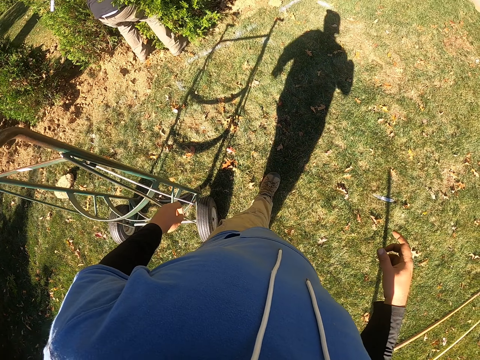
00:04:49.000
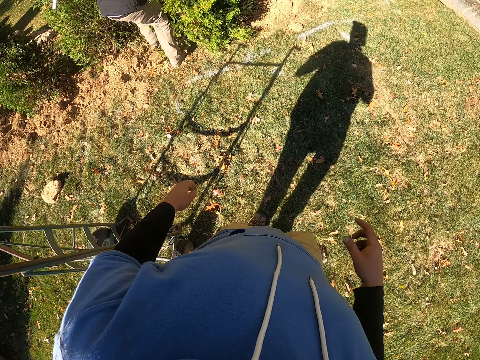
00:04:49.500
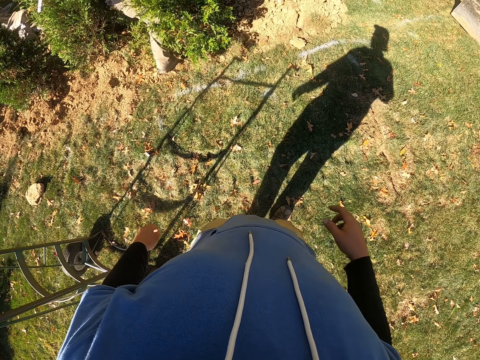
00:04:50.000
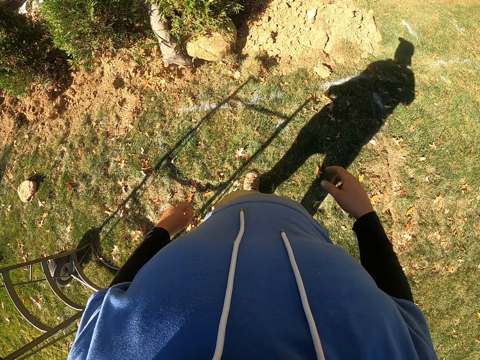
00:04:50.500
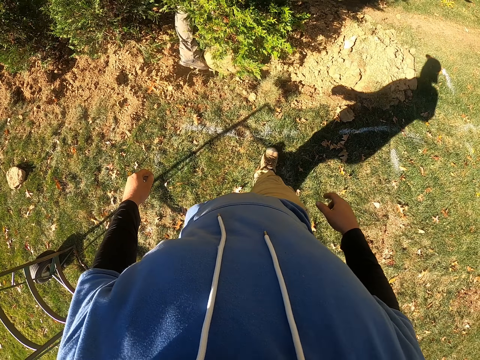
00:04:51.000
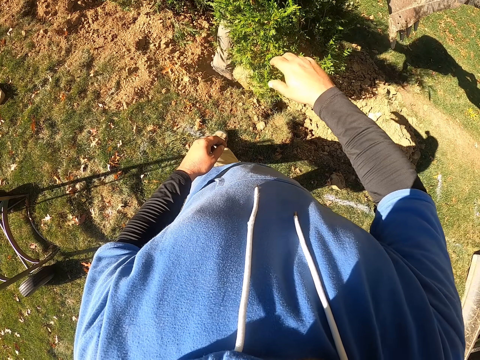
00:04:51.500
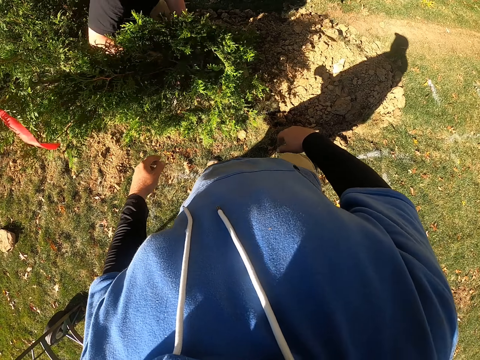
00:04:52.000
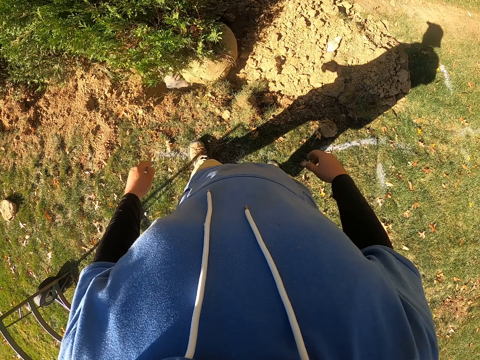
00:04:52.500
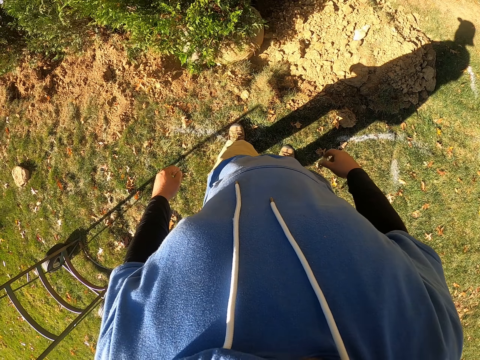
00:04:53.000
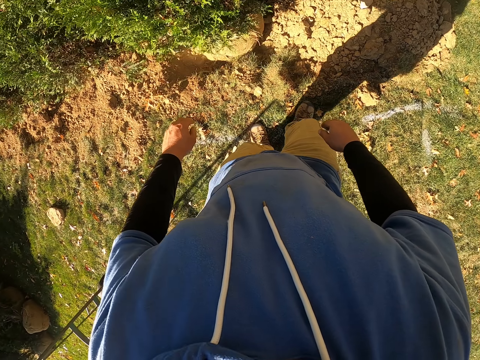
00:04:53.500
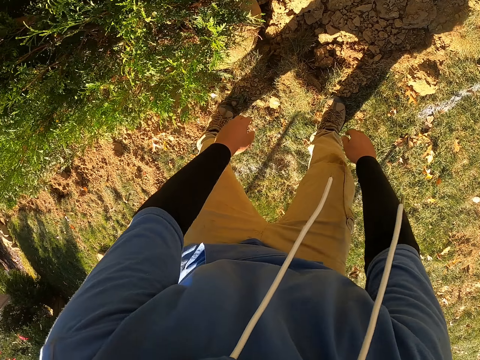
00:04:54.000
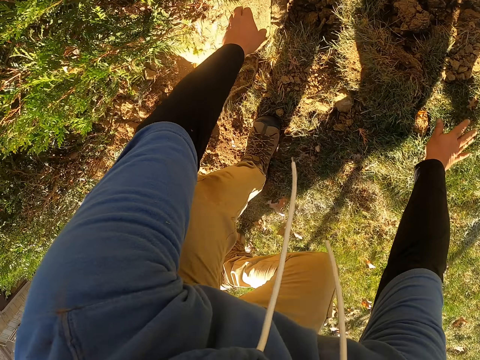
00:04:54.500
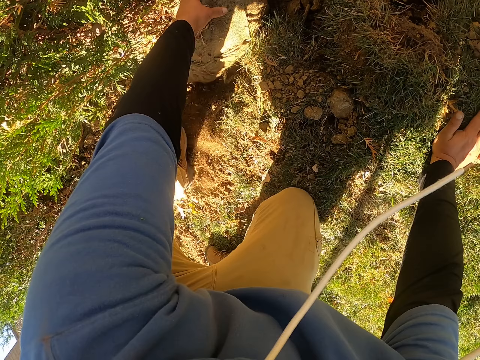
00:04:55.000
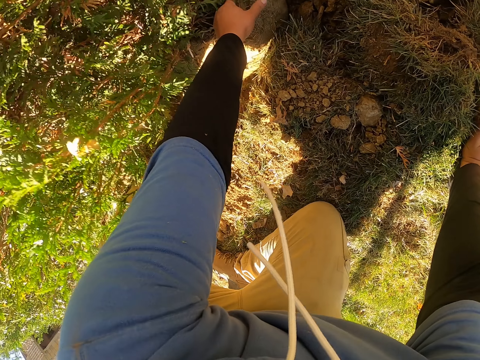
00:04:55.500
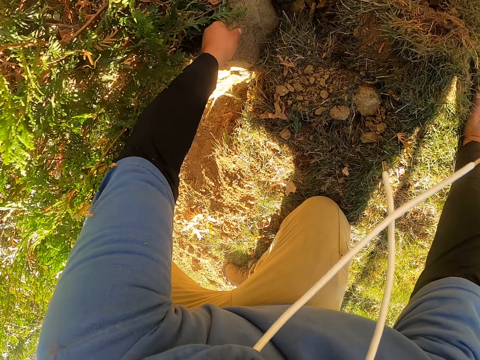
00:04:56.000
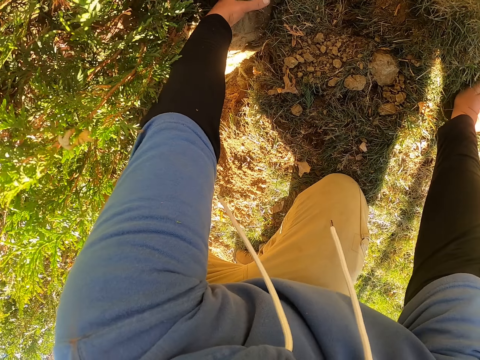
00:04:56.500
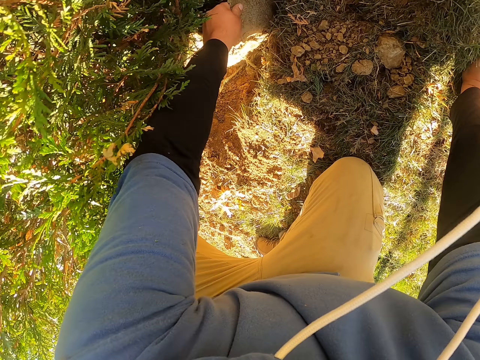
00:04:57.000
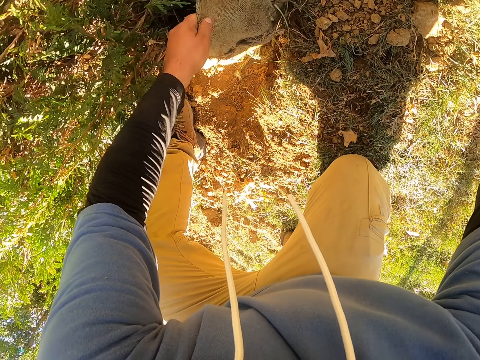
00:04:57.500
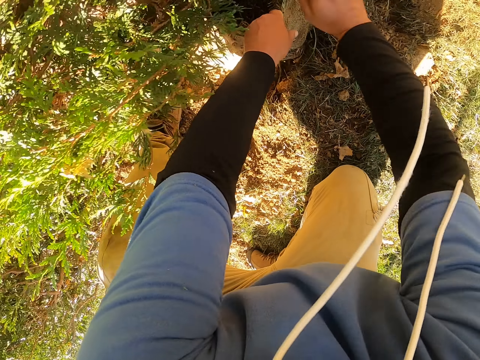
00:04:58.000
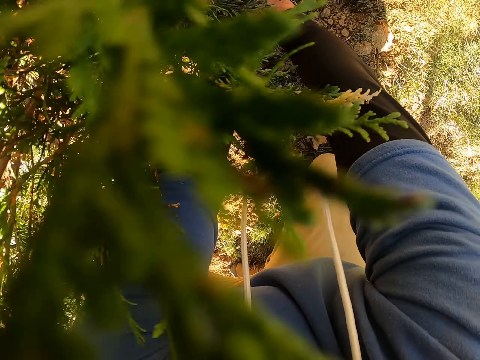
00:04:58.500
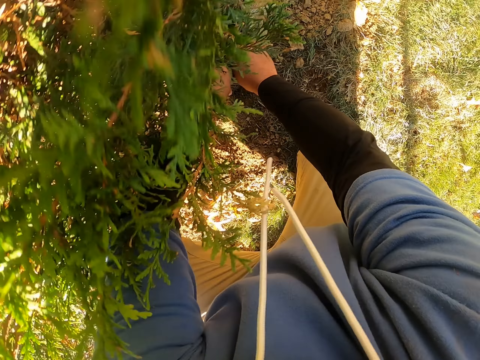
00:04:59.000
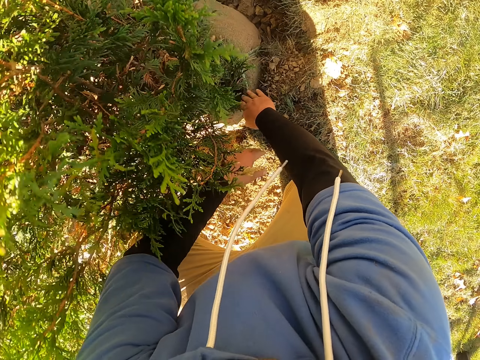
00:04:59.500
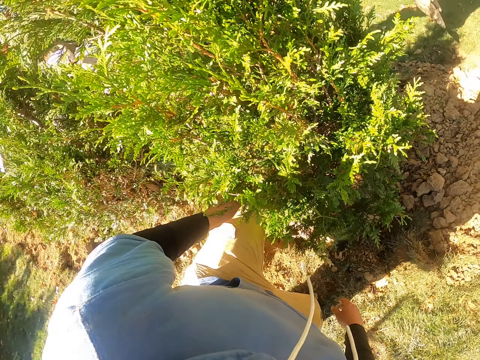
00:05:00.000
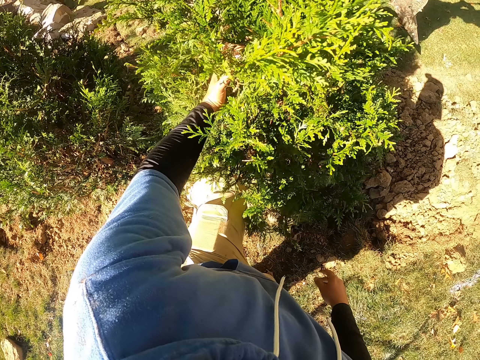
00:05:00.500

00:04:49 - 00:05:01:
The camera wearer walks around. A man moves the tree. The camera wearer walks. They lift the tree. They move the flower.

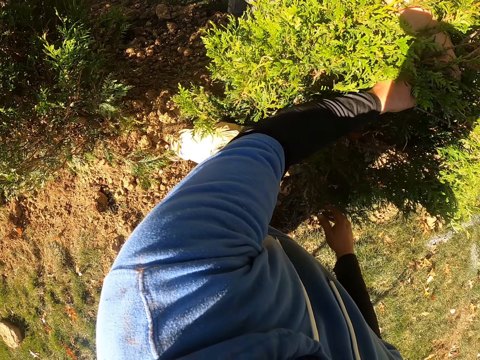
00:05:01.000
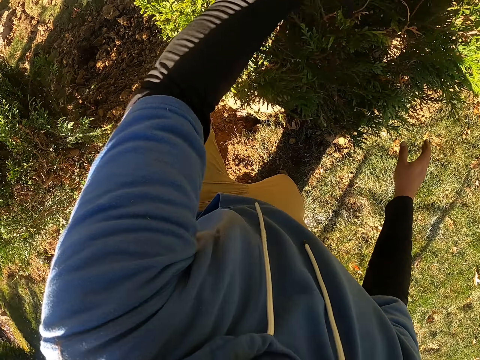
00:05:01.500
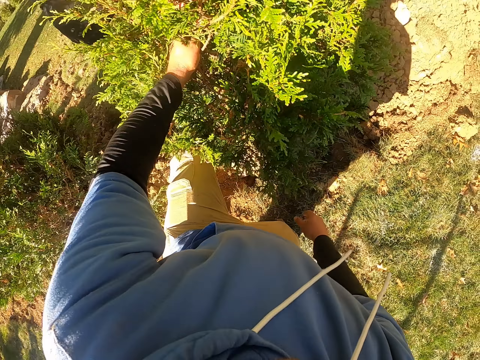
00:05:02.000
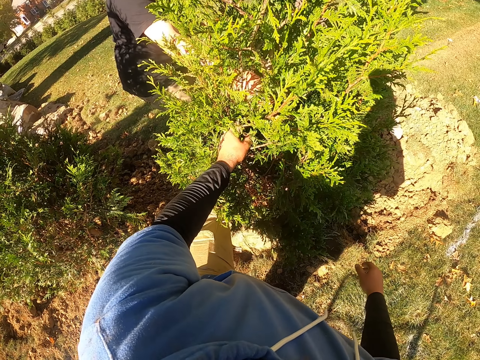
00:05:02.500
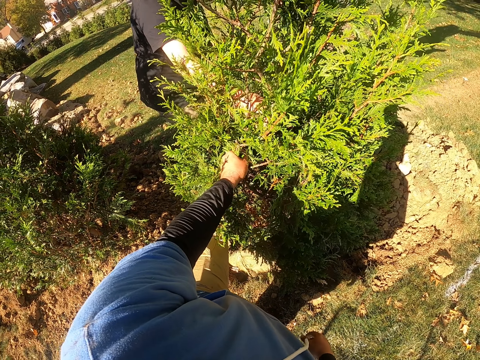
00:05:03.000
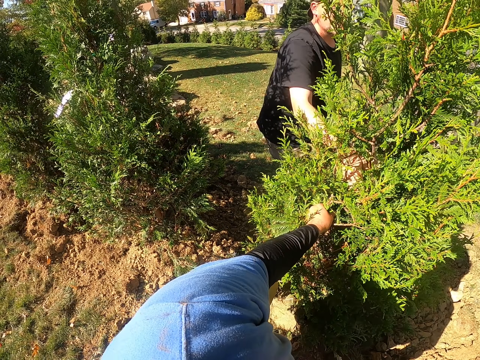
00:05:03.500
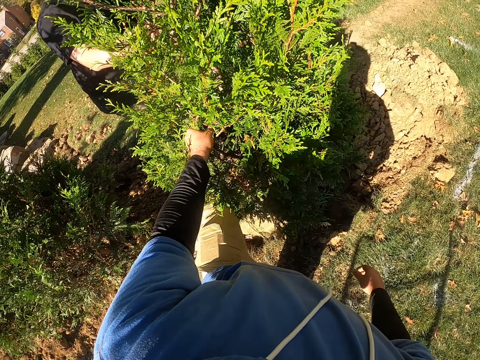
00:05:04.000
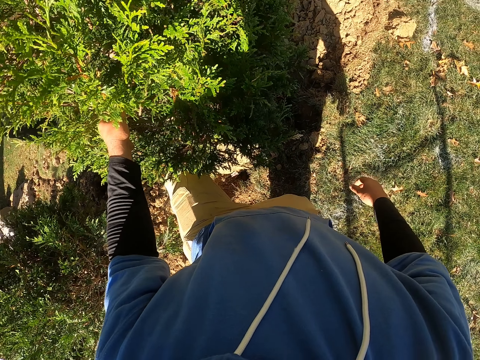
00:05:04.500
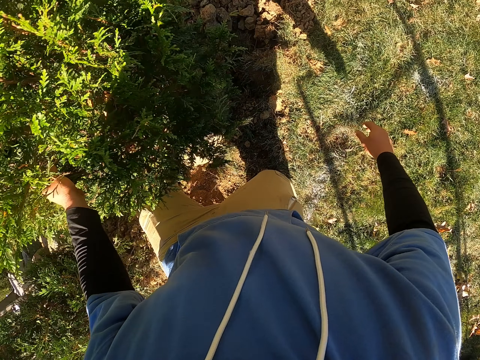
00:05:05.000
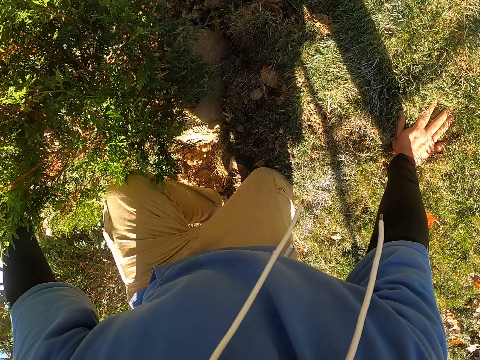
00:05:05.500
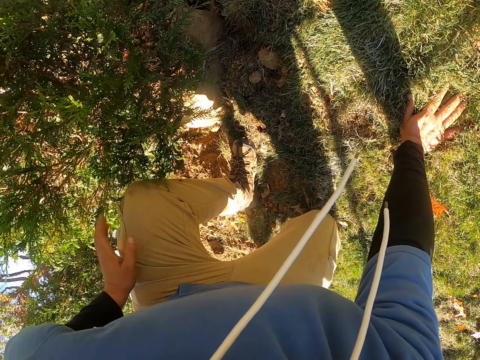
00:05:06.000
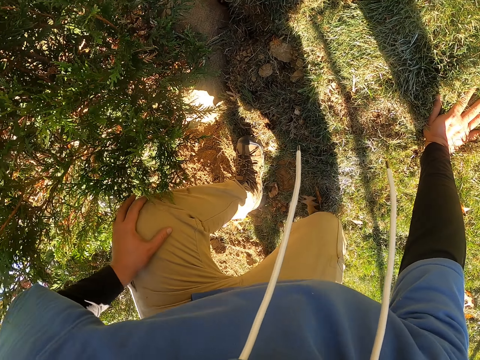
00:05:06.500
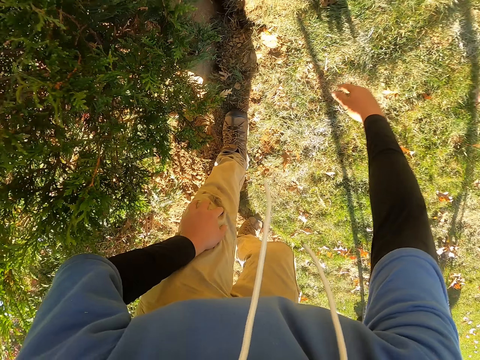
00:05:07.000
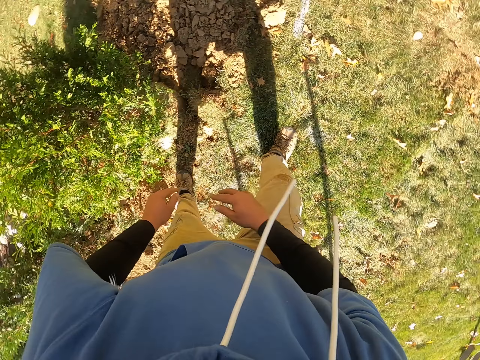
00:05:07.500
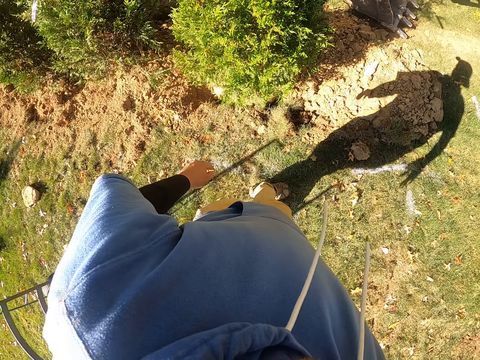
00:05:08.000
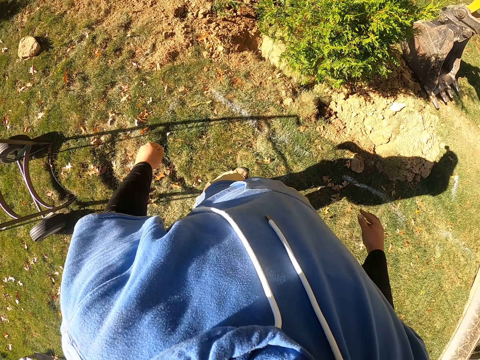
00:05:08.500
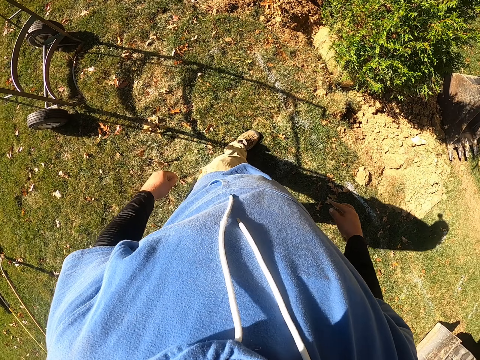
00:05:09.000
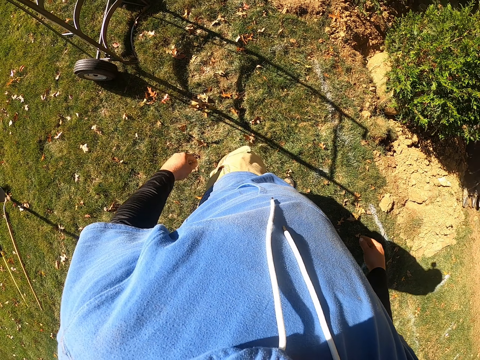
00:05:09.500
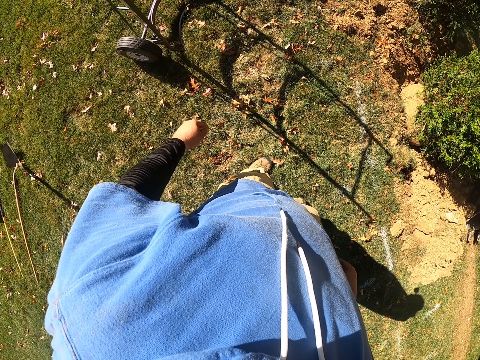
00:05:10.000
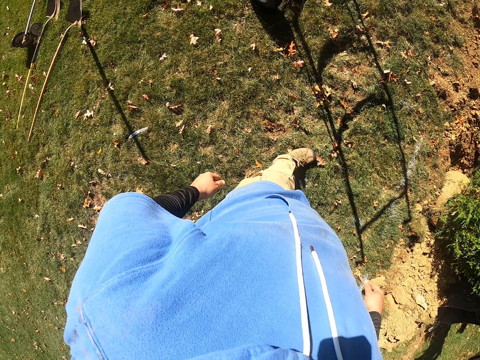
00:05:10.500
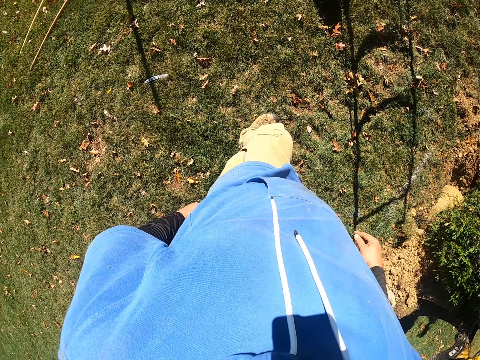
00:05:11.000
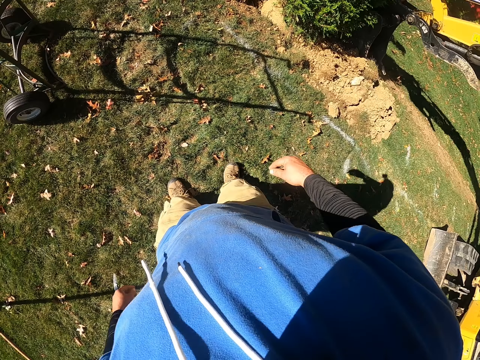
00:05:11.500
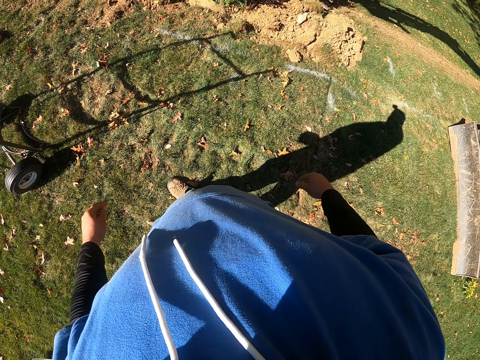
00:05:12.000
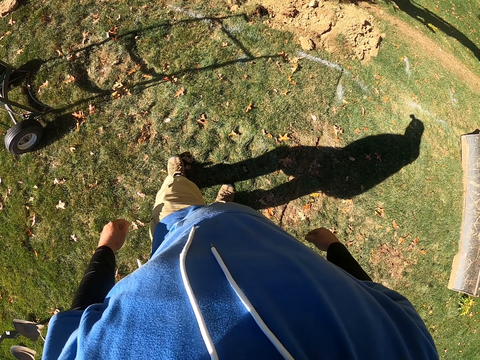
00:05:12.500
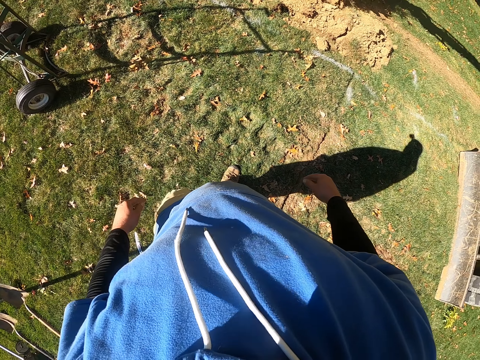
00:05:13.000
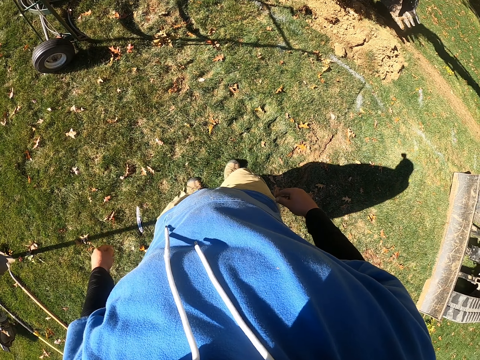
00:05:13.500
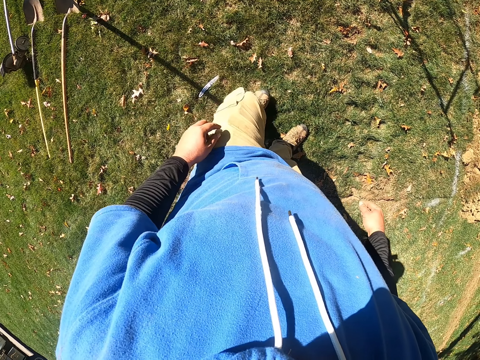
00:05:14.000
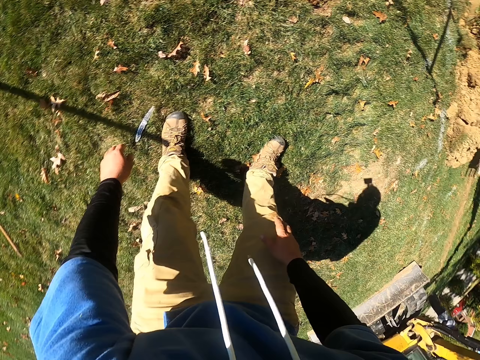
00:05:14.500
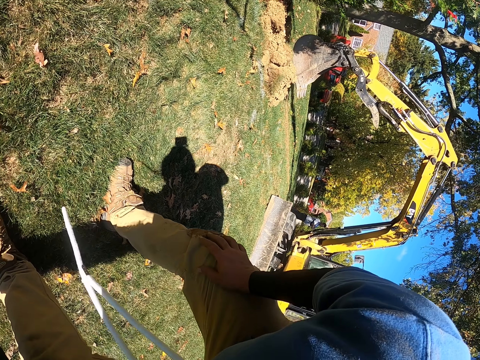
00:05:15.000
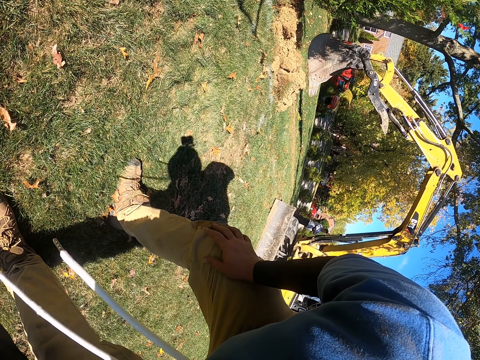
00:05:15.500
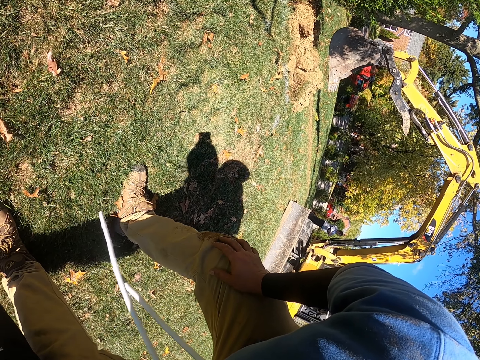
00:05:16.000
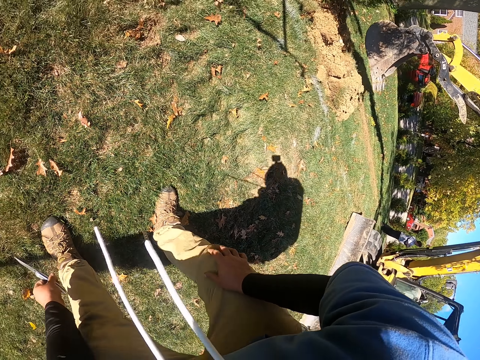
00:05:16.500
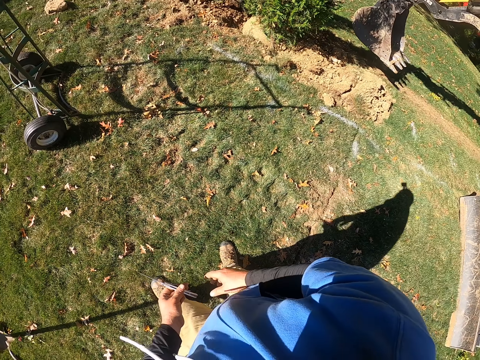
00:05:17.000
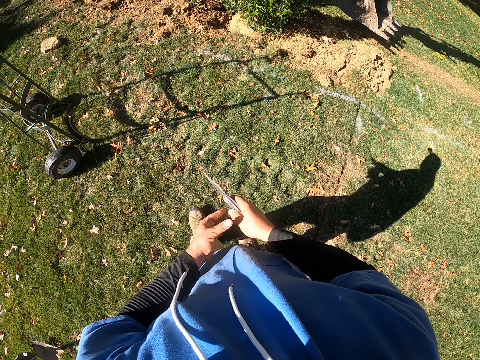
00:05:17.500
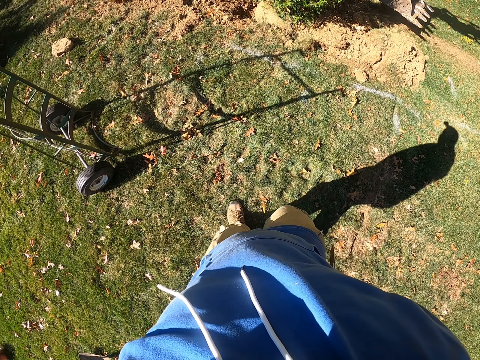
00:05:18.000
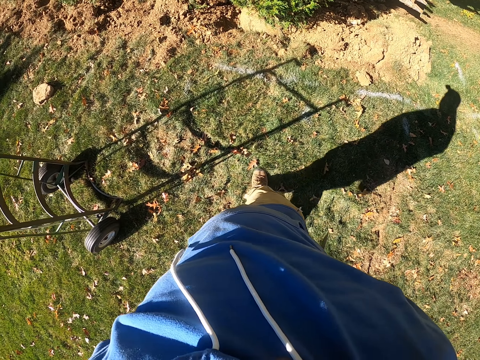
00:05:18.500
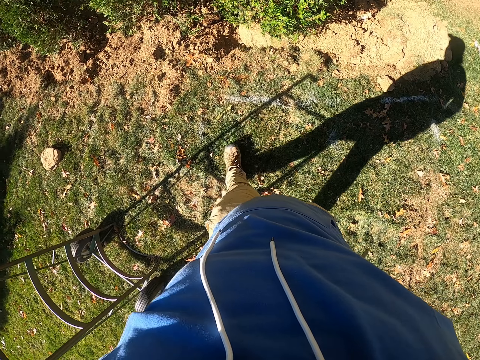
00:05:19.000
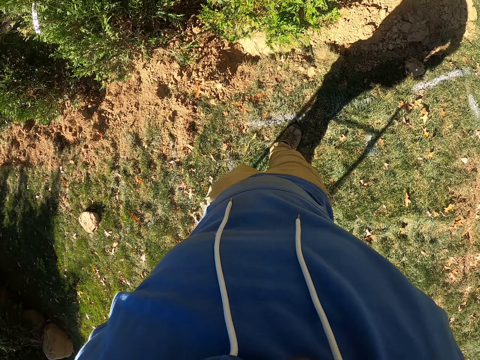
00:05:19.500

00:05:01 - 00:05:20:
The camera wearer looks around. They hold the ground. They walk. They look around. They bend. They pick up the knife. They walk.
